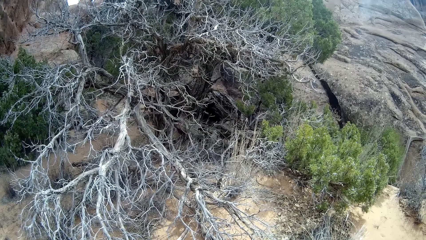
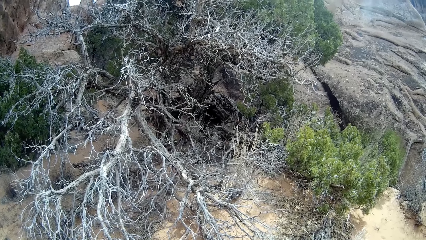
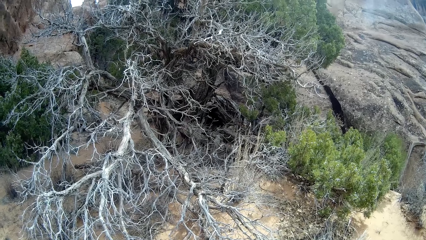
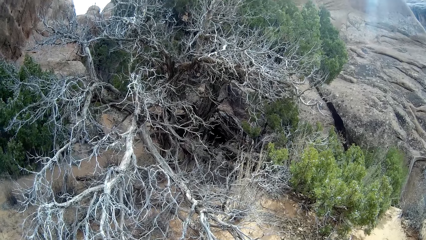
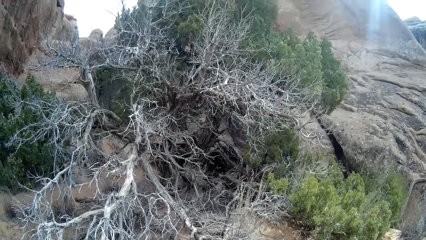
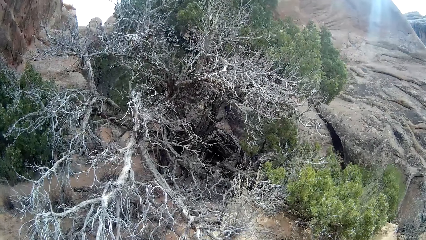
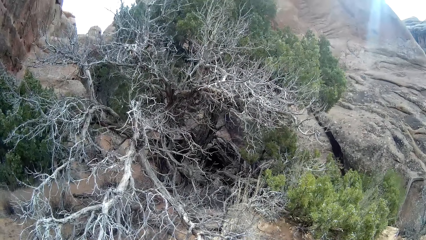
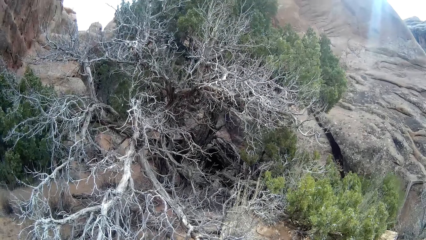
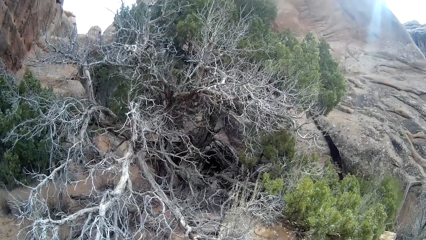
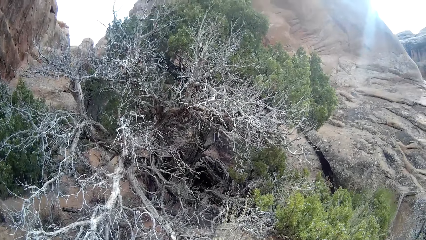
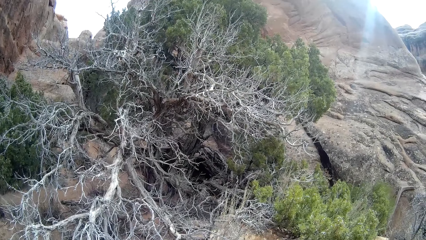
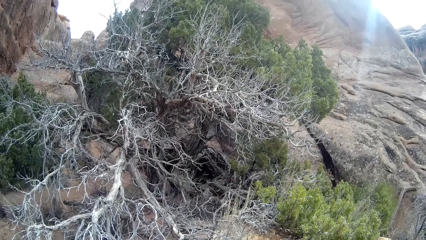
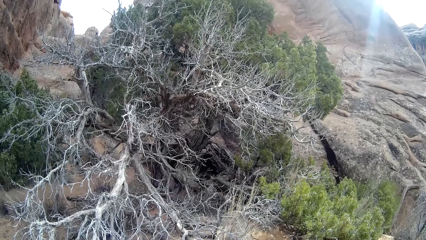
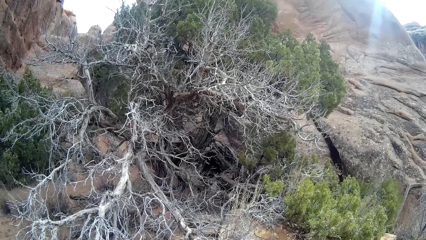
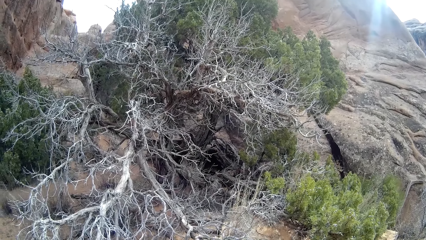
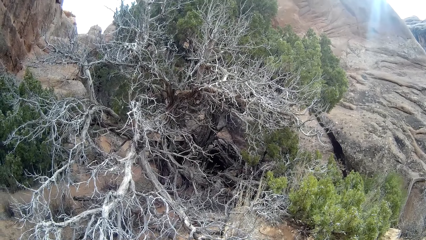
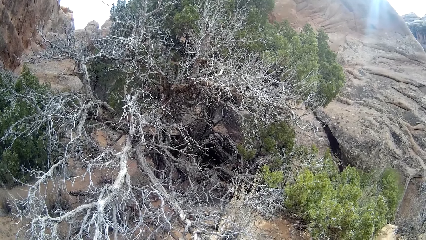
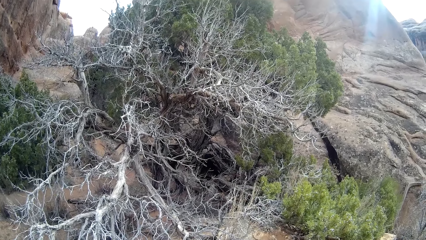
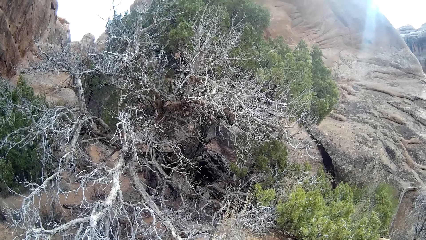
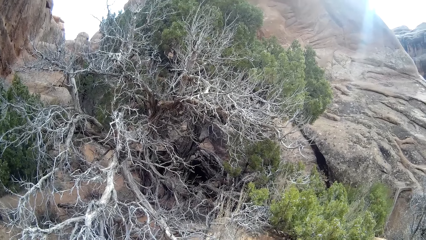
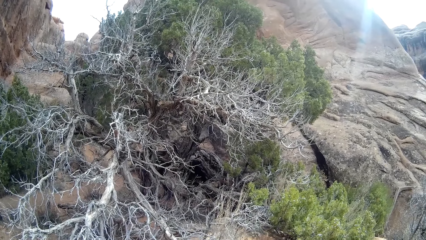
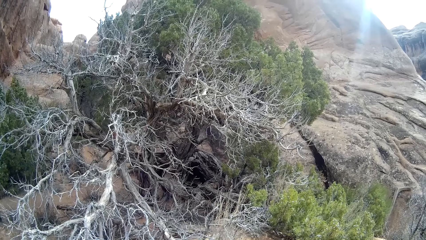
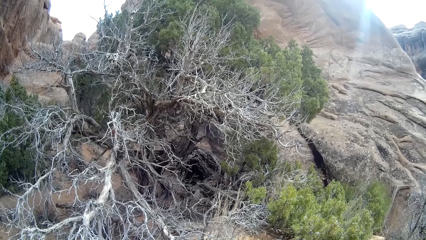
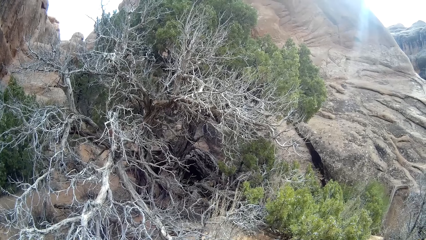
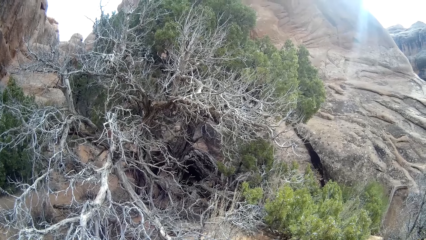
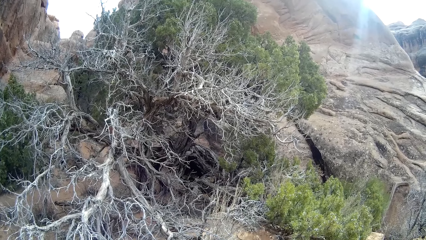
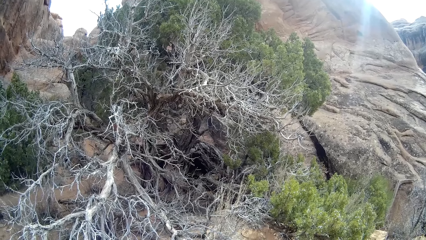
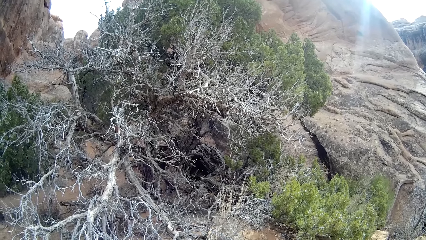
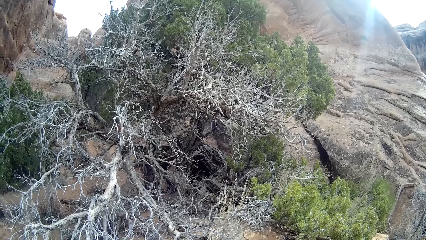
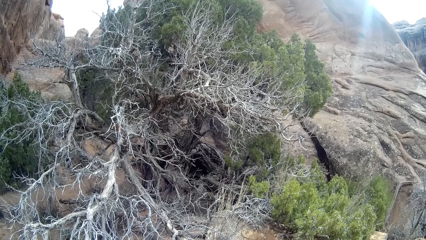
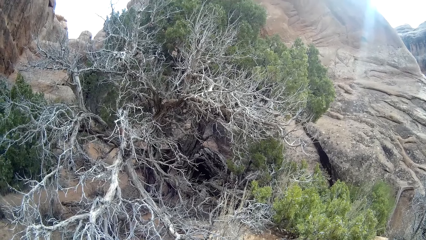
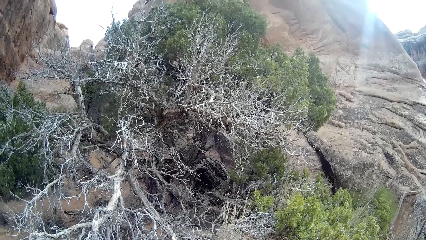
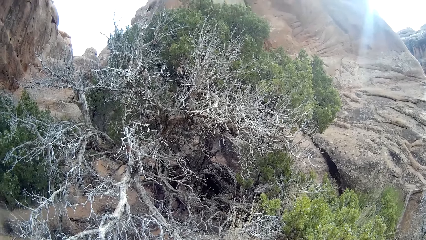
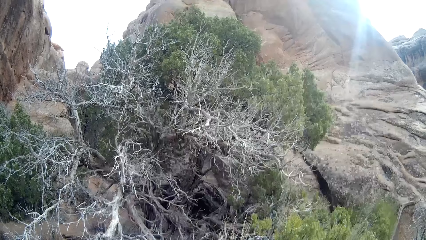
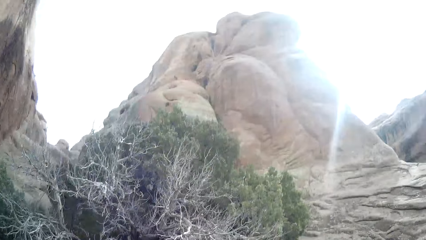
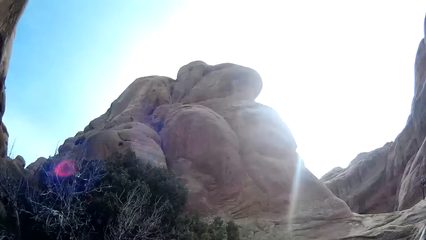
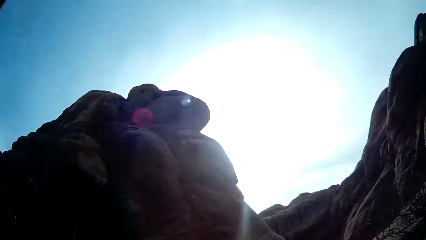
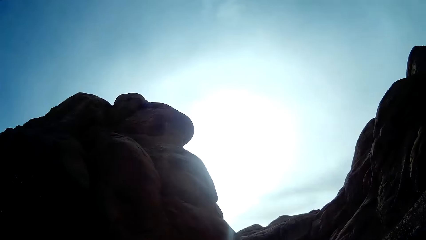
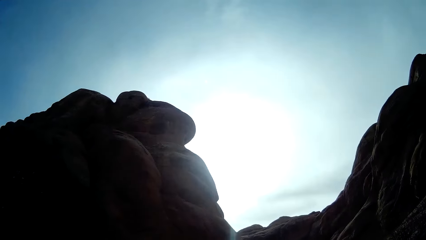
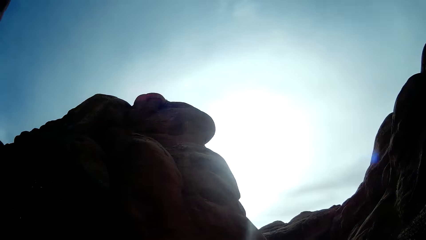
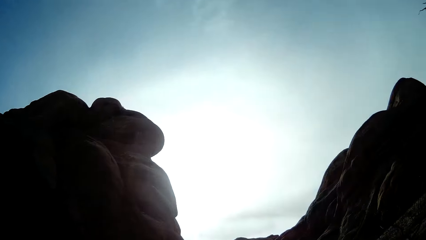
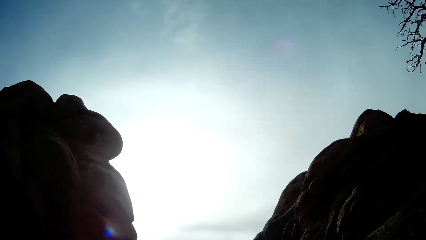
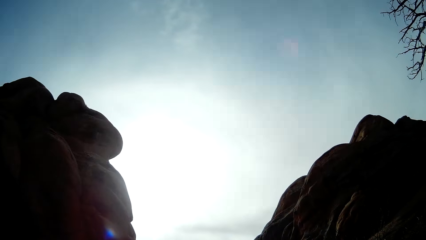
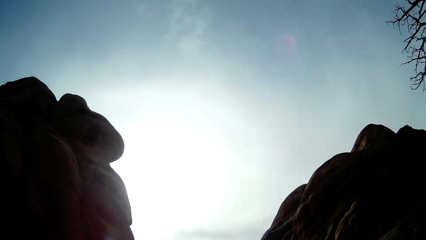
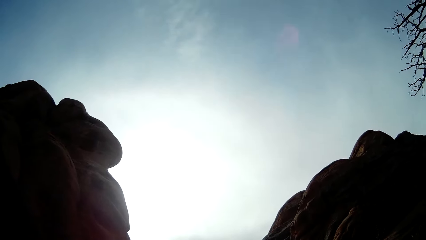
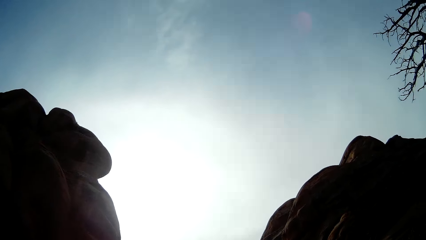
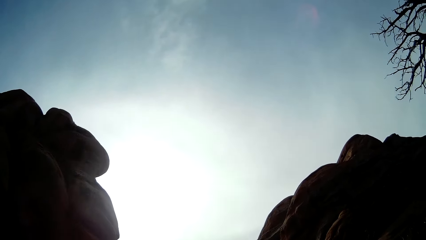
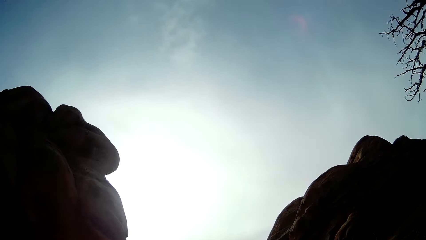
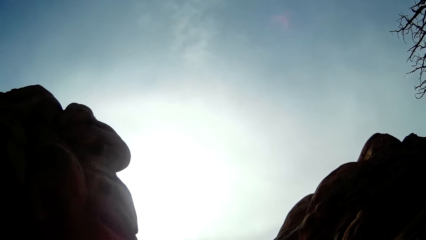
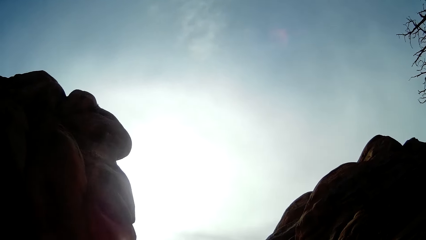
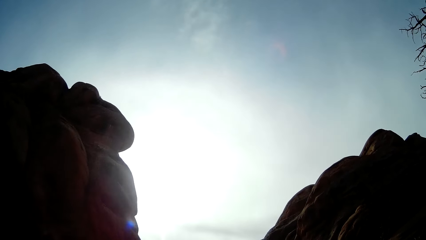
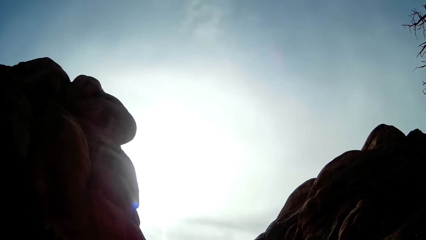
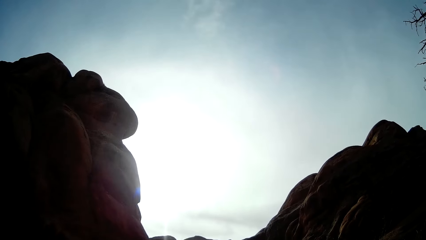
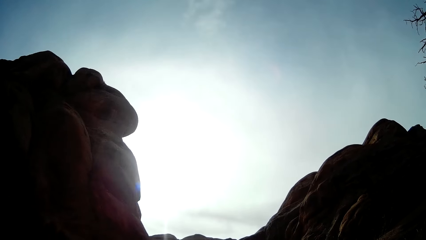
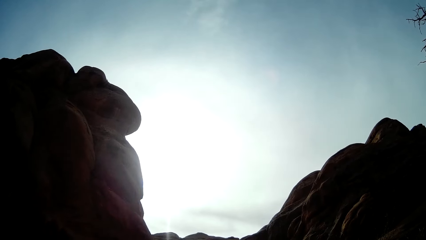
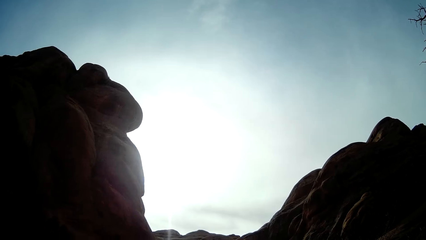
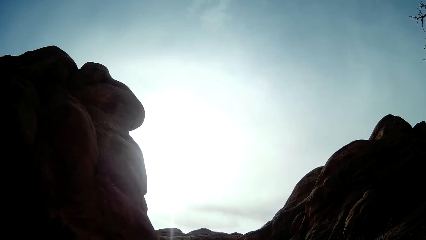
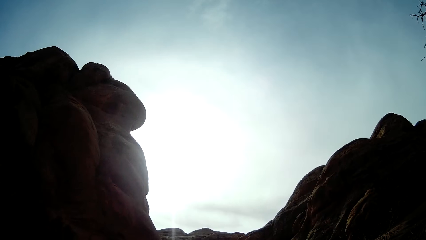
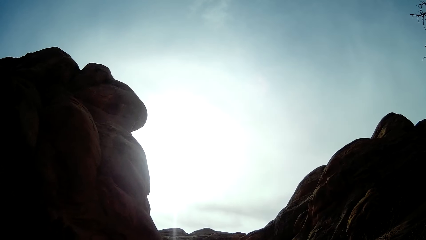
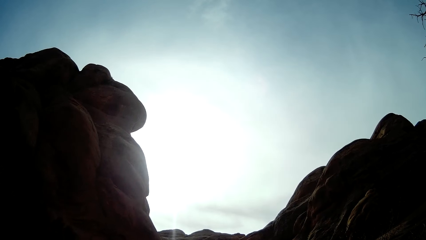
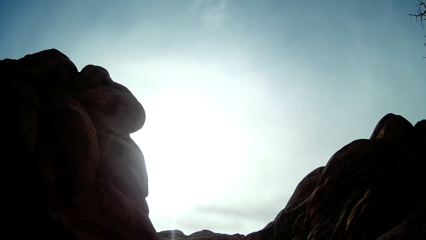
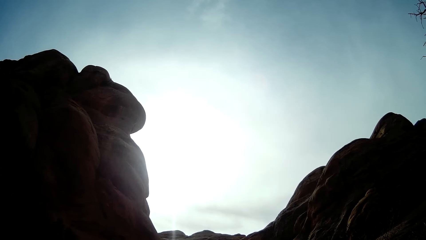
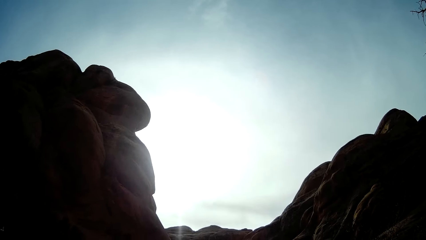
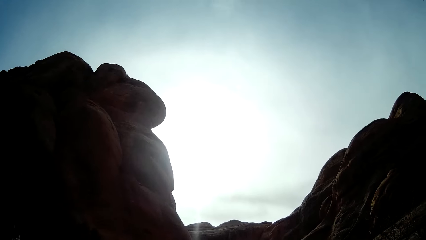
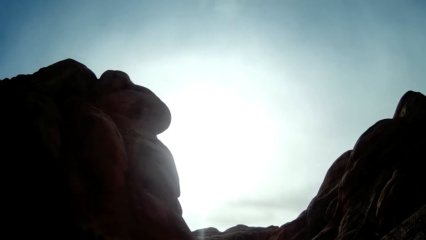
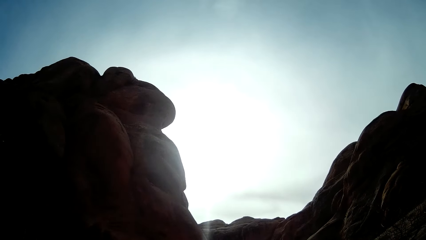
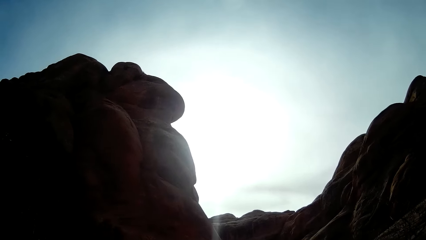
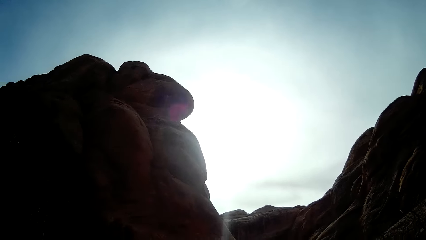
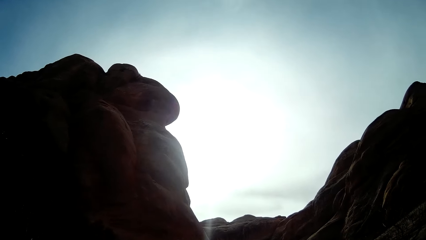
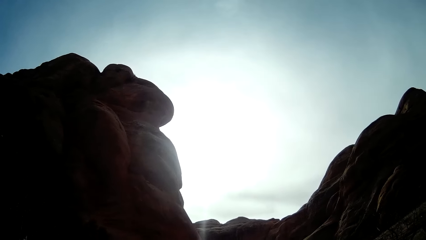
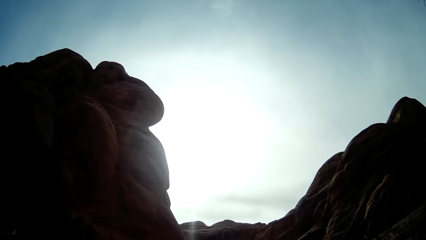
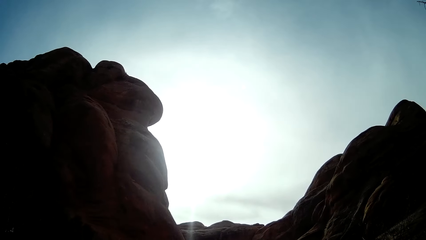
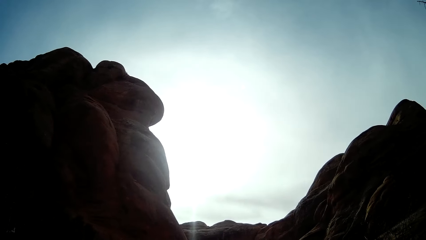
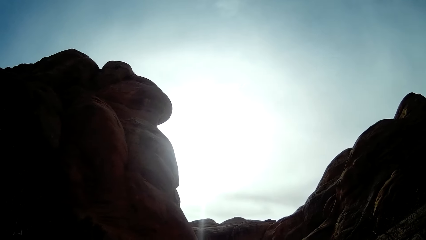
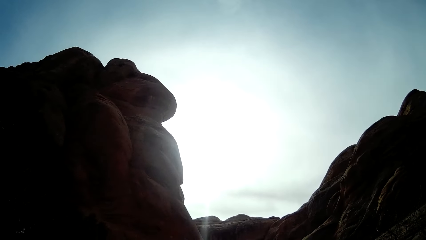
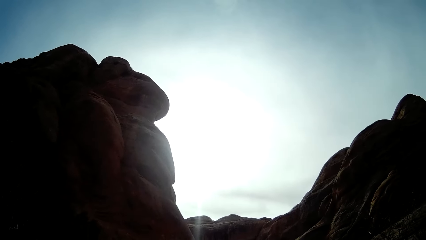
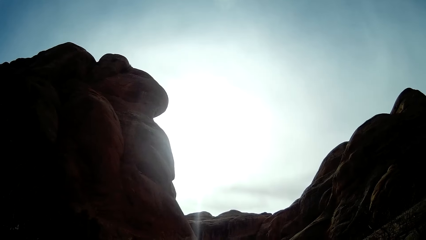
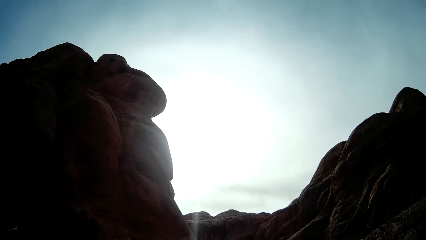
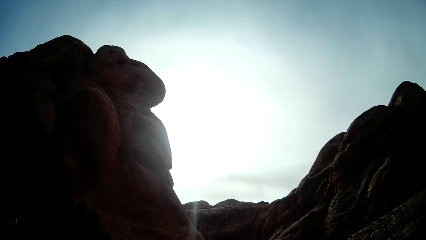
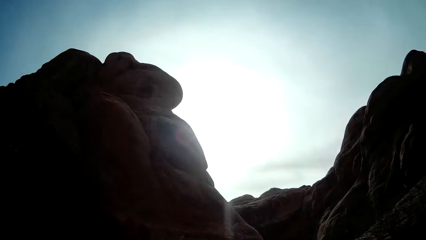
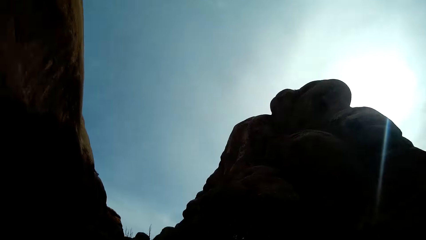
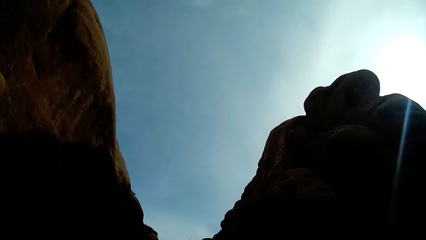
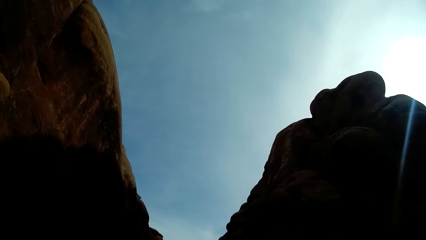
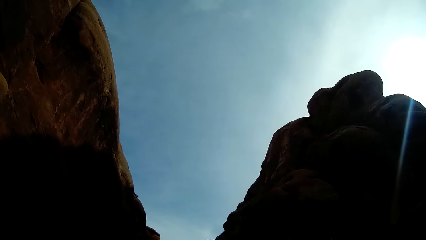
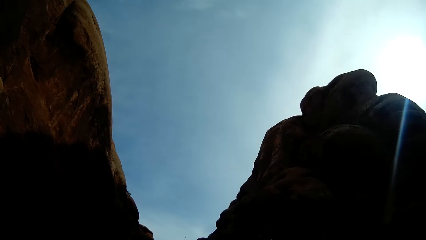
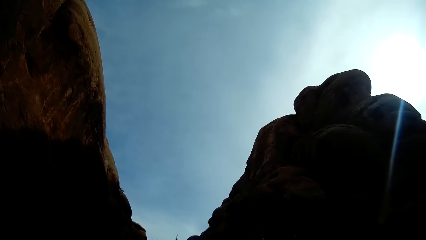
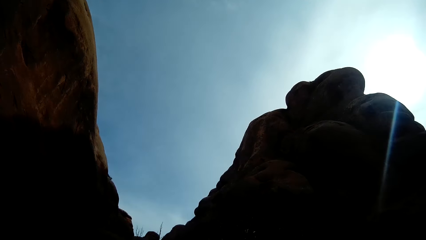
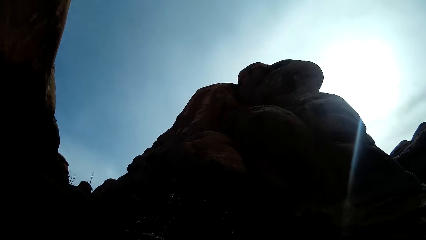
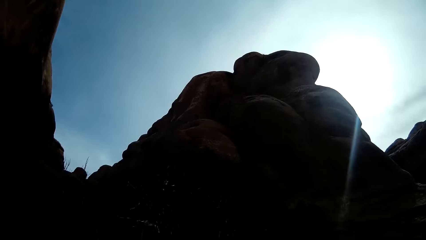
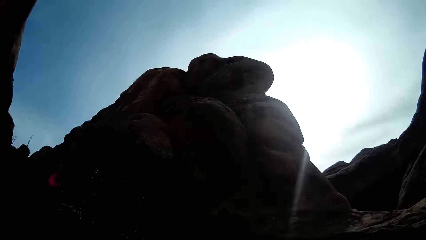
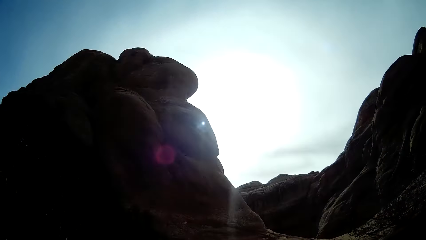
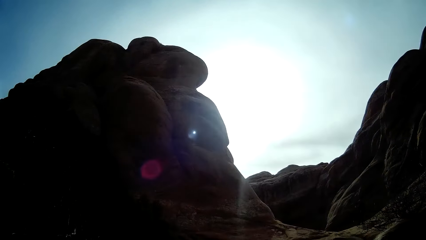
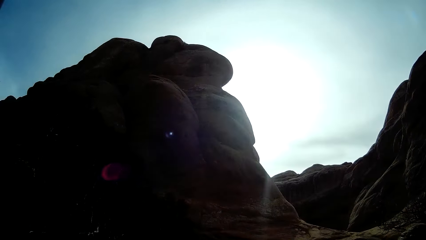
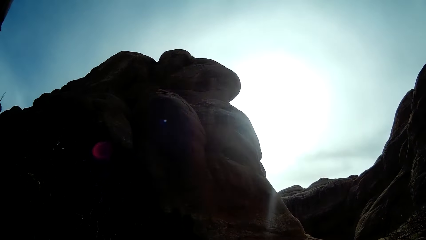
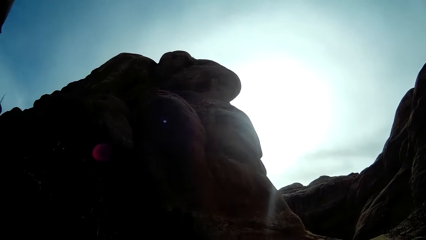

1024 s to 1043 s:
The camera wearer stares at a hill. They stare at the sky.
